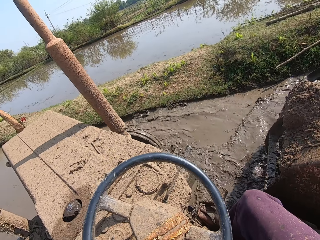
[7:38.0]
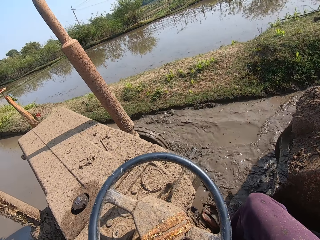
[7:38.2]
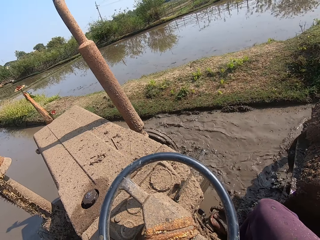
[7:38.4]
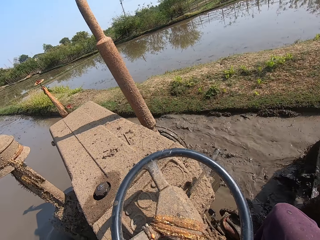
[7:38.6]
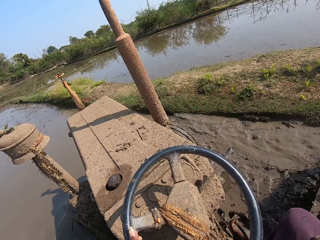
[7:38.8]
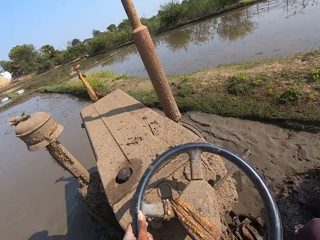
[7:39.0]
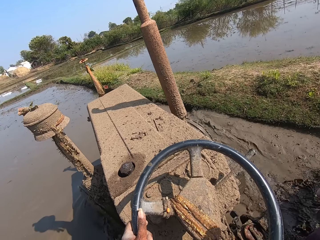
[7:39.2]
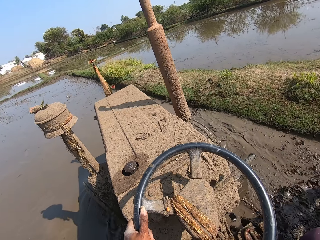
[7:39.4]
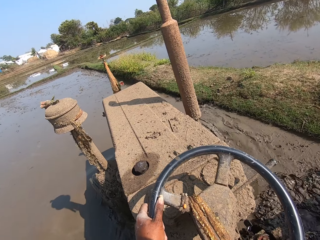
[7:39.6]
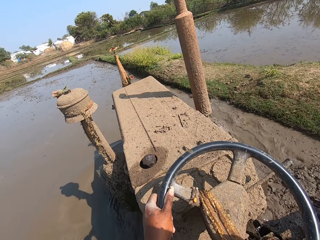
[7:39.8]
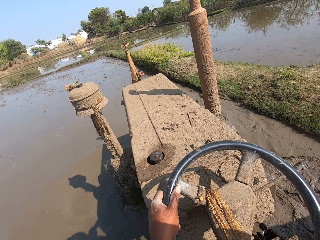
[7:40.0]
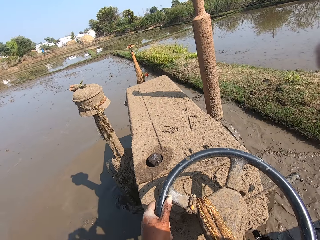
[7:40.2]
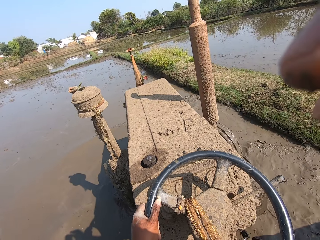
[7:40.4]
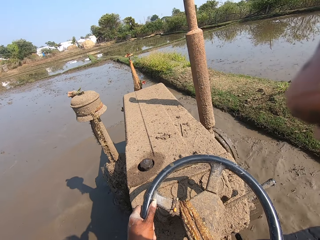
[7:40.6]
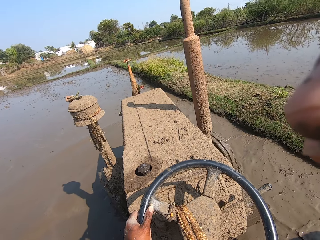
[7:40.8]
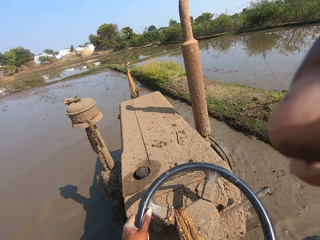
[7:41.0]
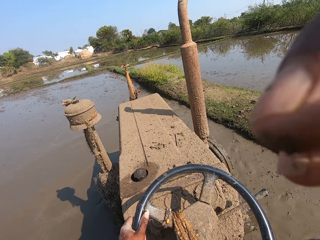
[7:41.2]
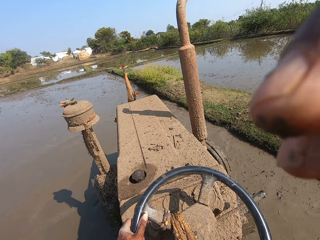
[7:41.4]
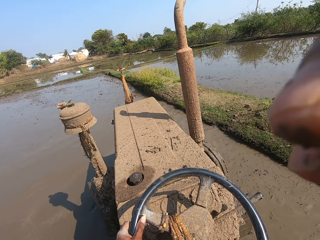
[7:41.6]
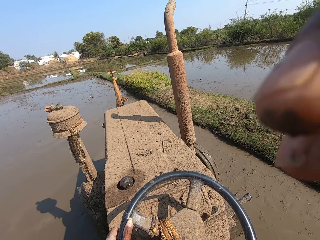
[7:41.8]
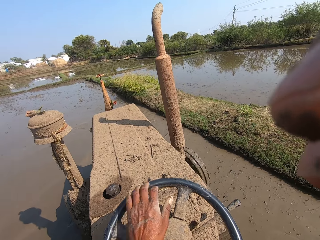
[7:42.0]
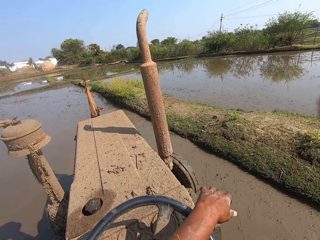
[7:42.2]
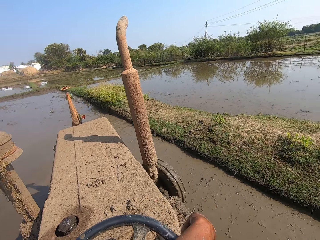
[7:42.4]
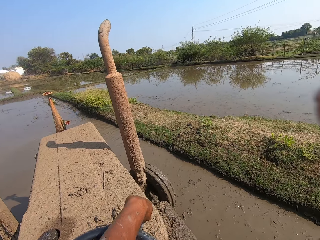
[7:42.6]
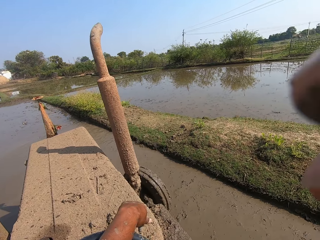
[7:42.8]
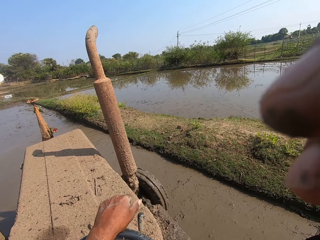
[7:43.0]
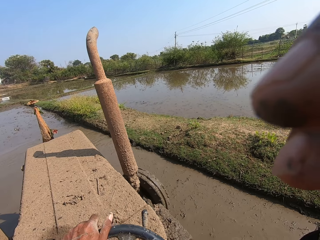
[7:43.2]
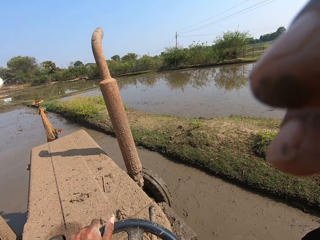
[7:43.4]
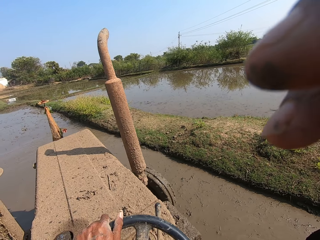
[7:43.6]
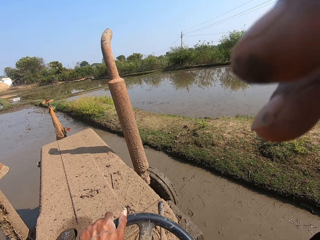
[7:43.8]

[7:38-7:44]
The camera wearer fixes the camera. They raise the right hand.
